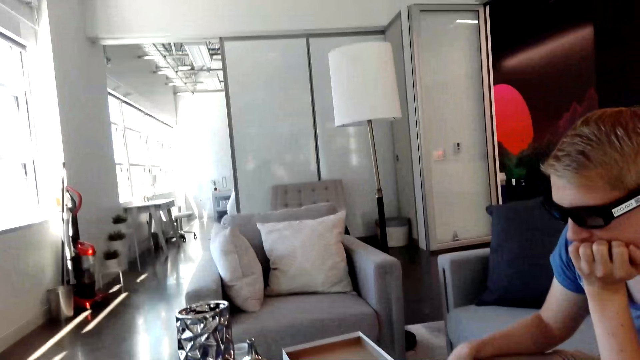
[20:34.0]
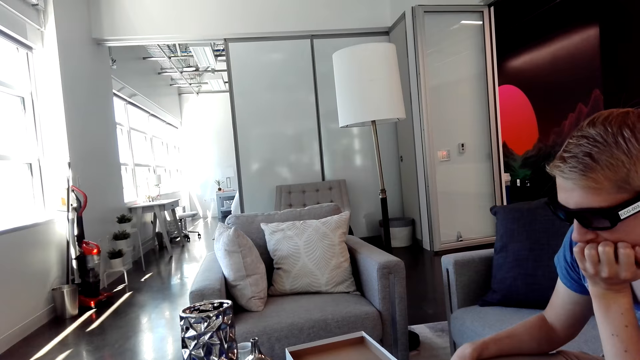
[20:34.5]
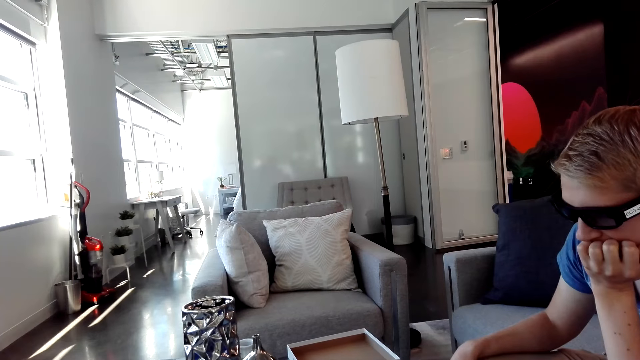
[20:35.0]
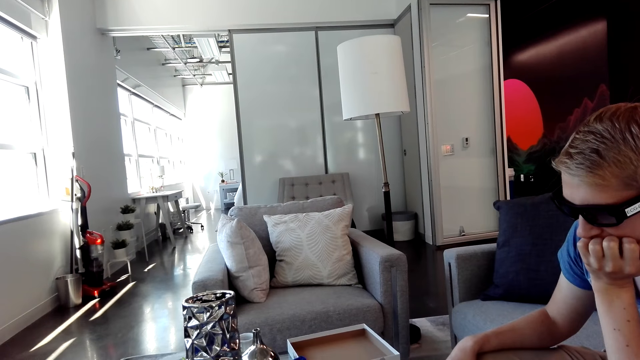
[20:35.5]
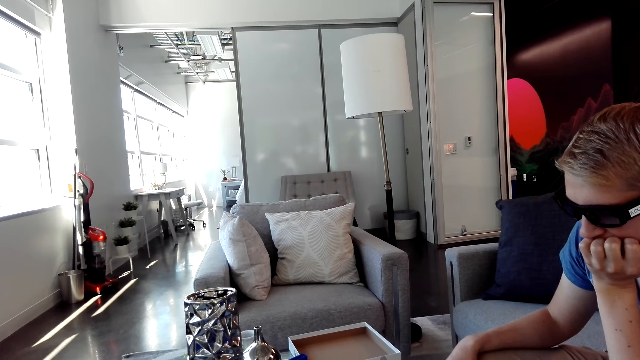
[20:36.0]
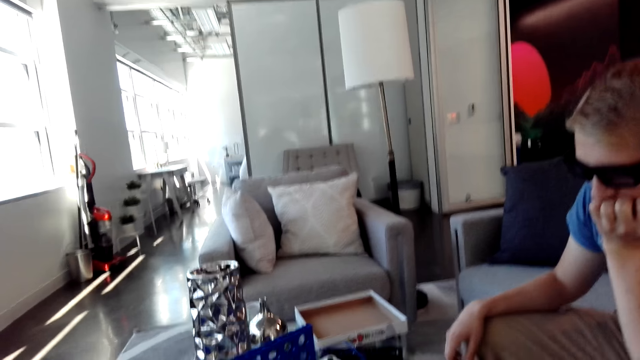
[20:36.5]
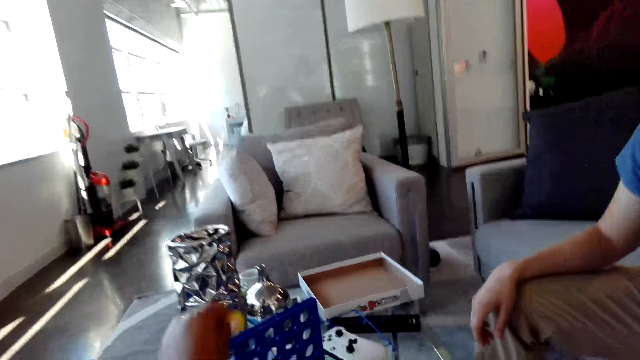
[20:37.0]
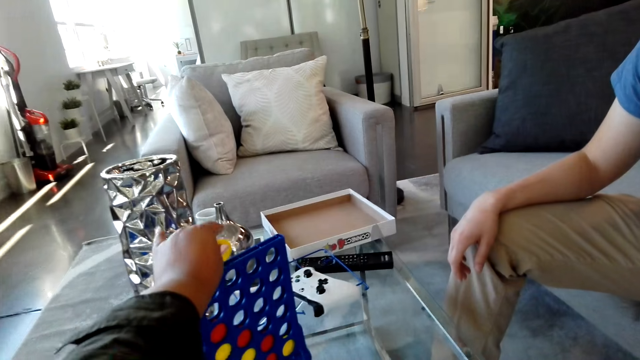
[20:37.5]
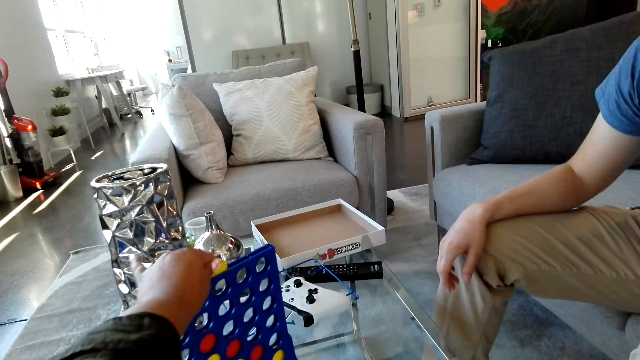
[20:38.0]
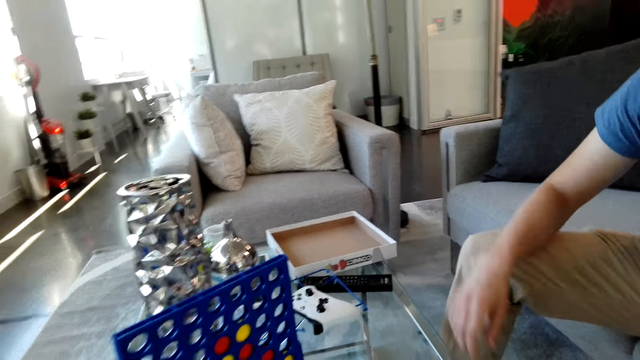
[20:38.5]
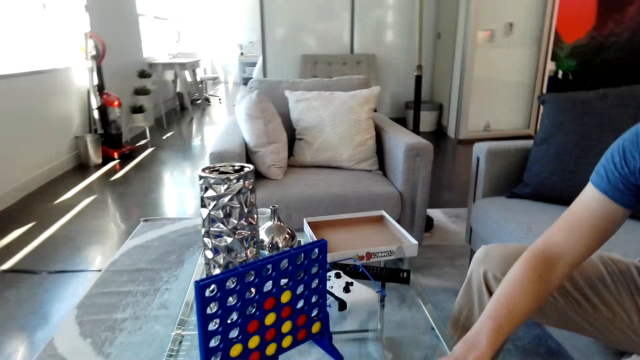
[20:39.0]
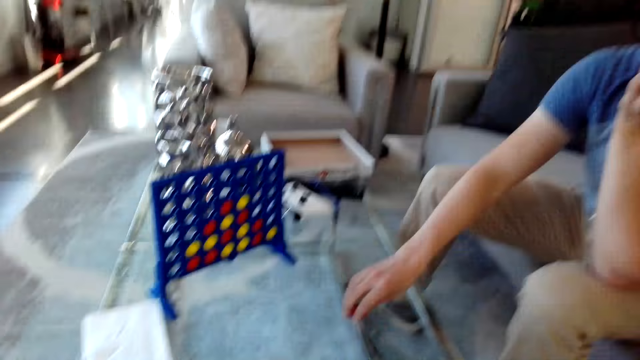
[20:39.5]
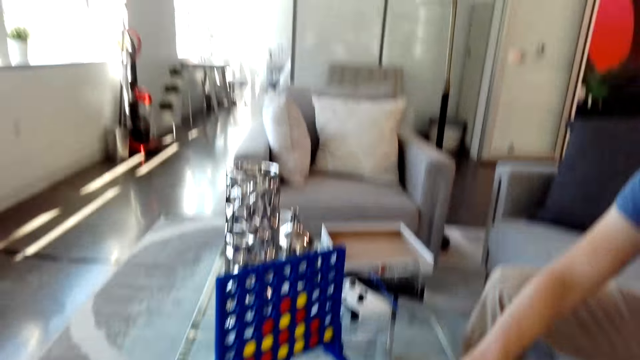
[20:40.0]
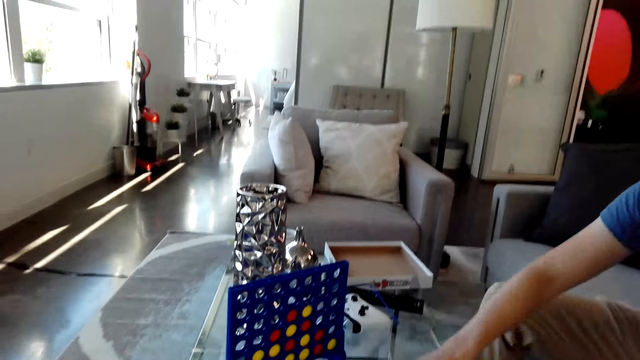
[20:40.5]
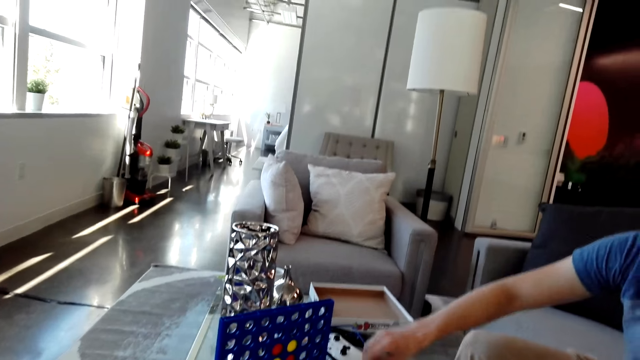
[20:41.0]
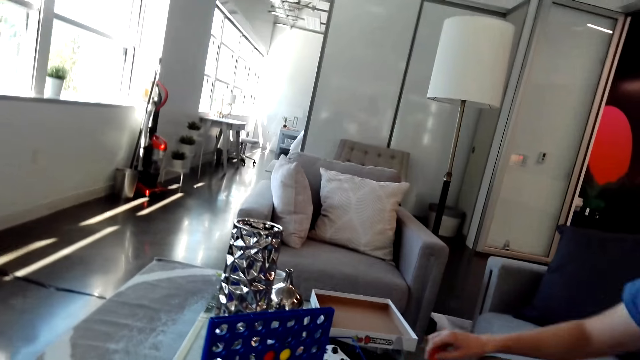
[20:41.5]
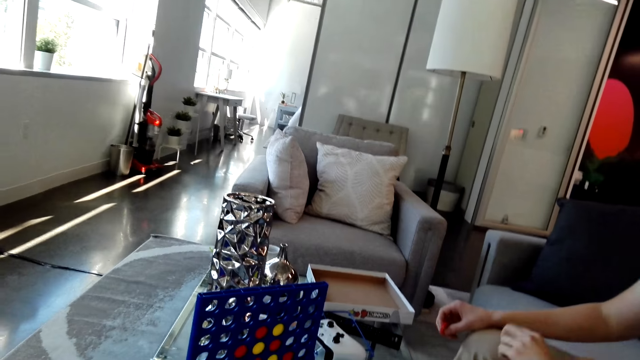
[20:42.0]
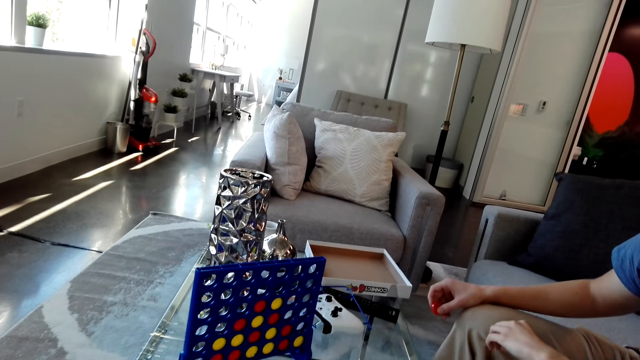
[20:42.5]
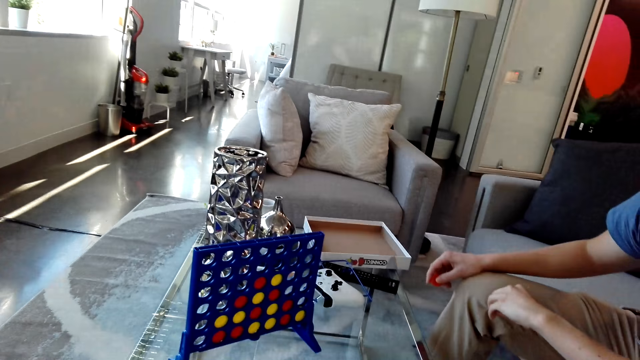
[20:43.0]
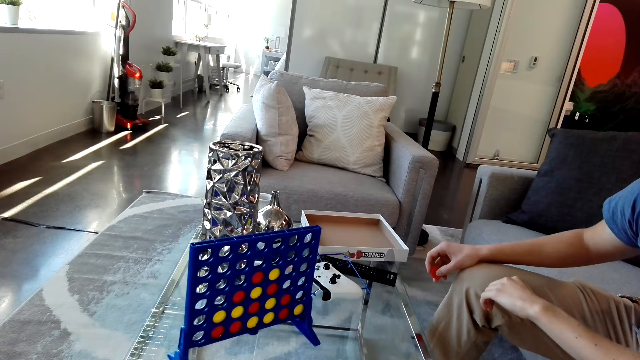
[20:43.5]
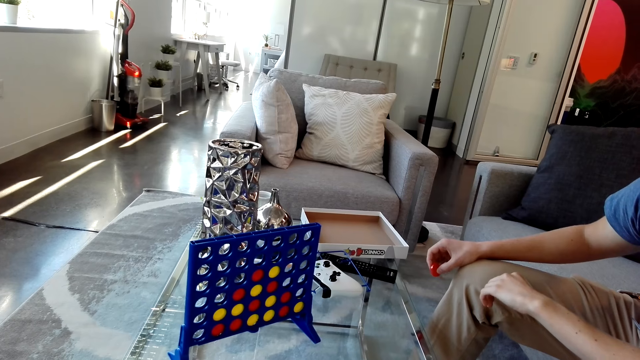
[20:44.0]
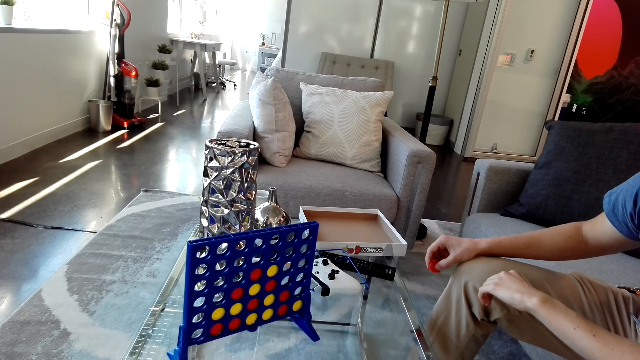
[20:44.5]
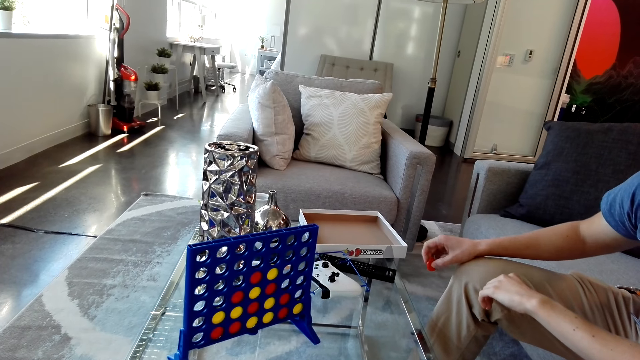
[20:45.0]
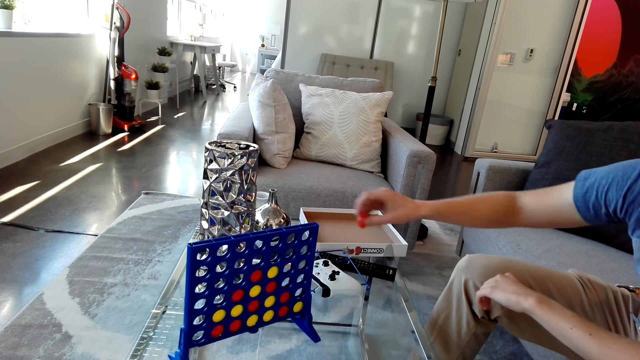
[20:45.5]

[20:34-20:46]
The camera wearer drops a yellow disc in the grid. A man picks a red disc from the table. The man places his right hand on the lap. The camera wearer looks at the grid on a table.

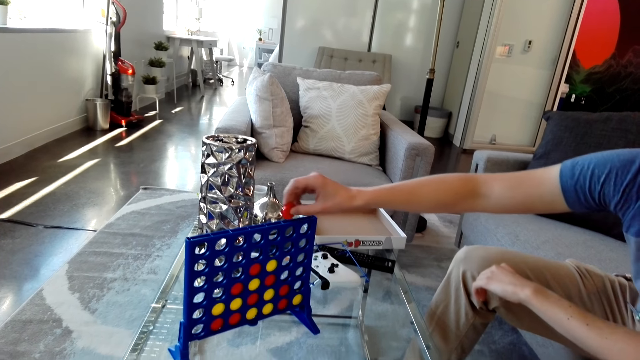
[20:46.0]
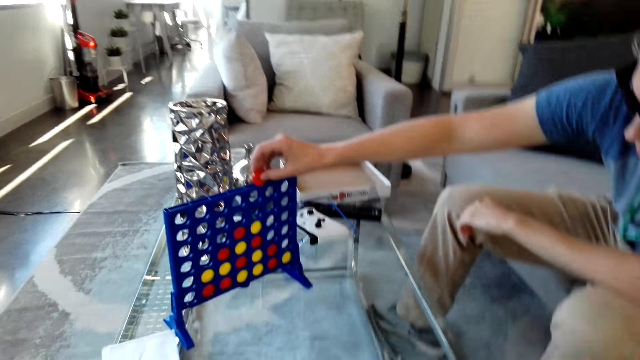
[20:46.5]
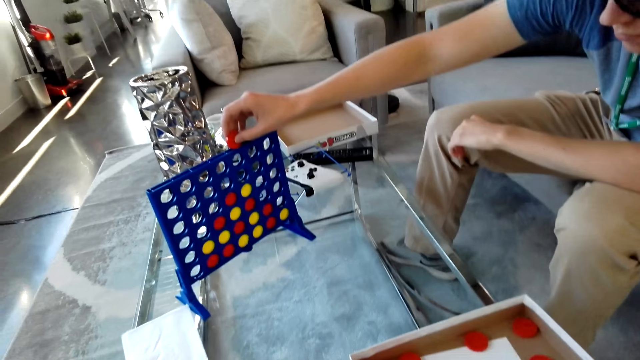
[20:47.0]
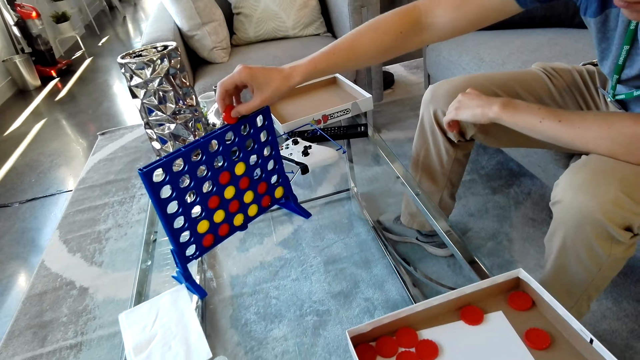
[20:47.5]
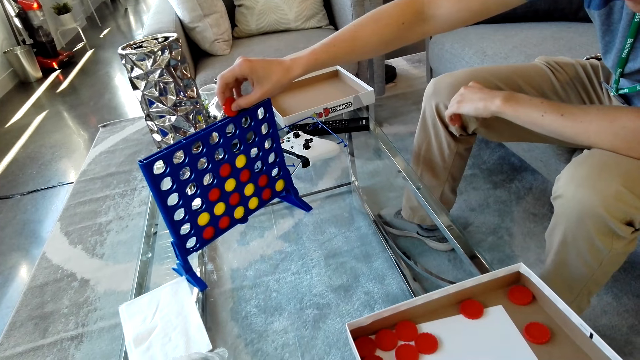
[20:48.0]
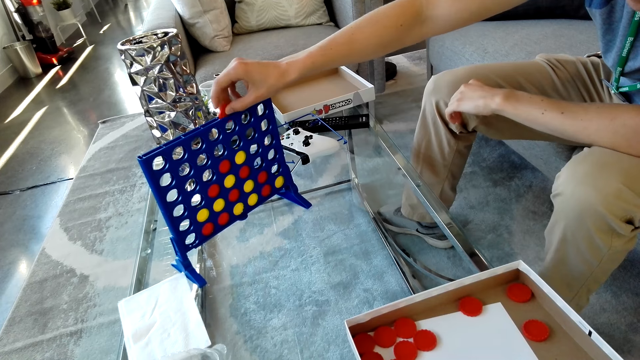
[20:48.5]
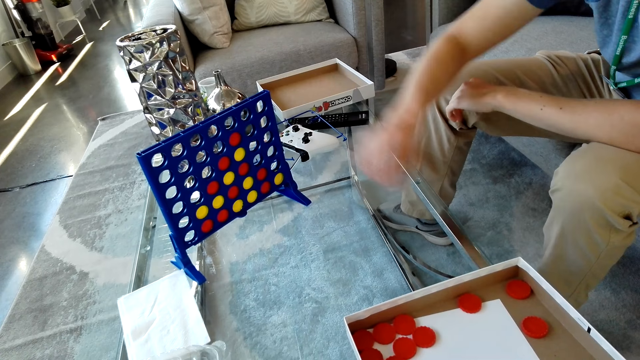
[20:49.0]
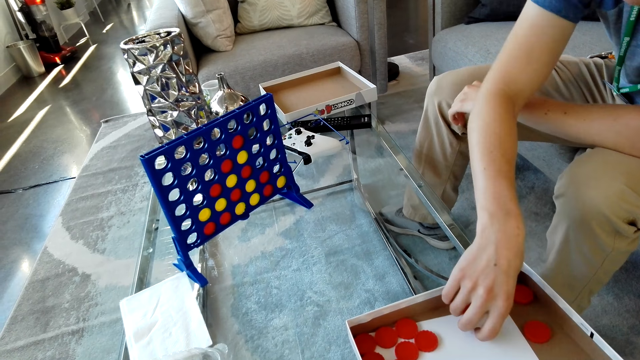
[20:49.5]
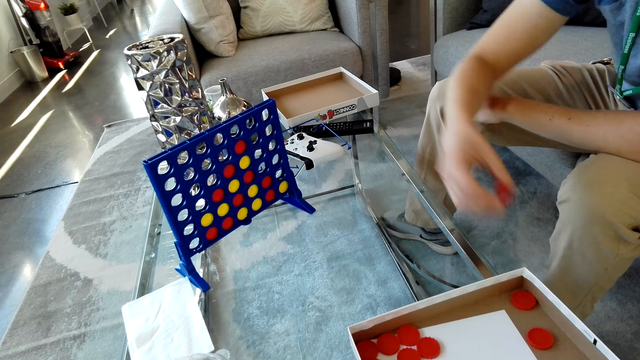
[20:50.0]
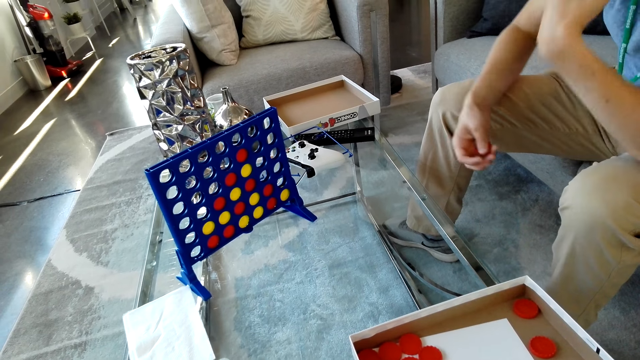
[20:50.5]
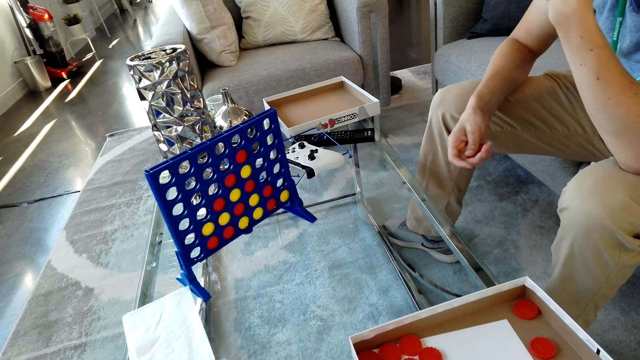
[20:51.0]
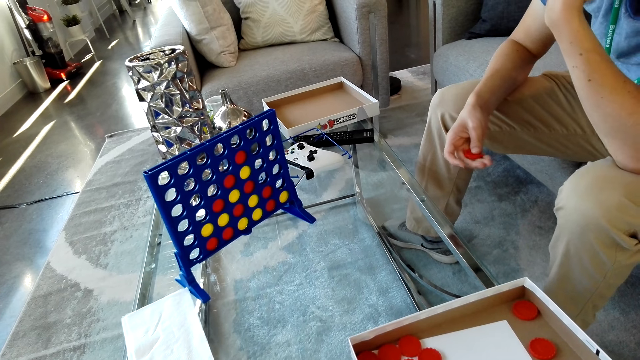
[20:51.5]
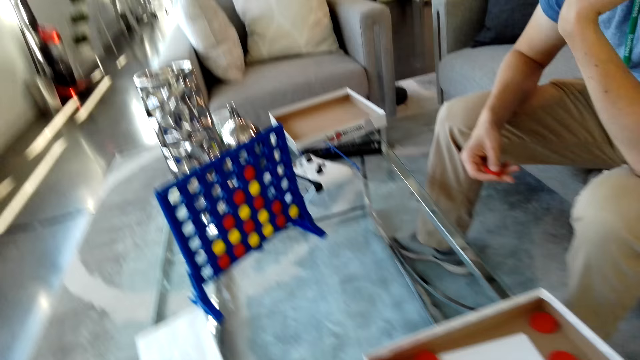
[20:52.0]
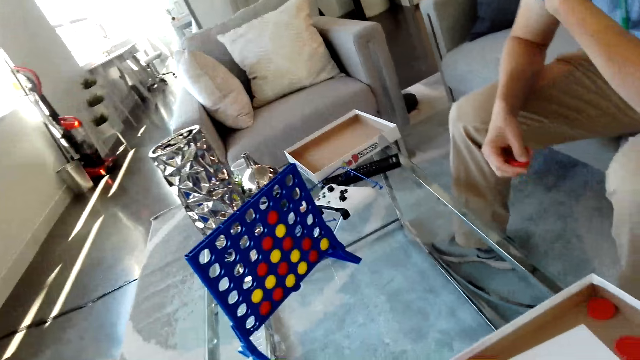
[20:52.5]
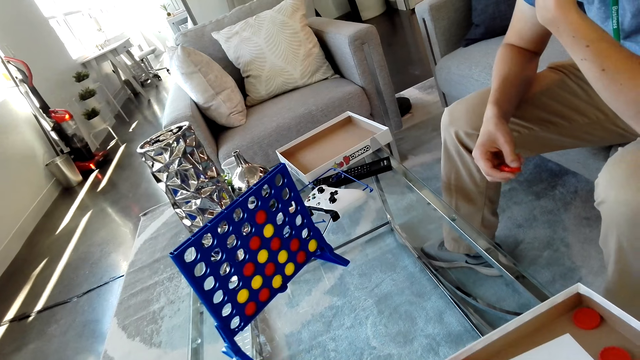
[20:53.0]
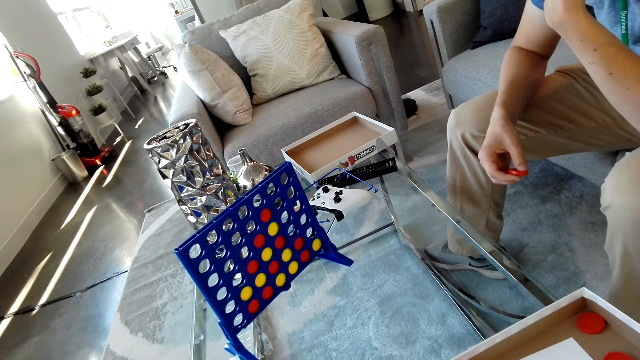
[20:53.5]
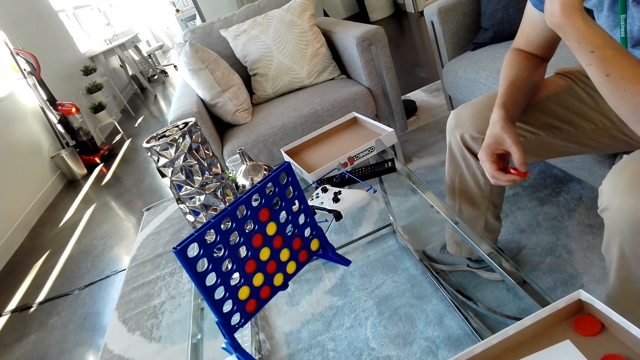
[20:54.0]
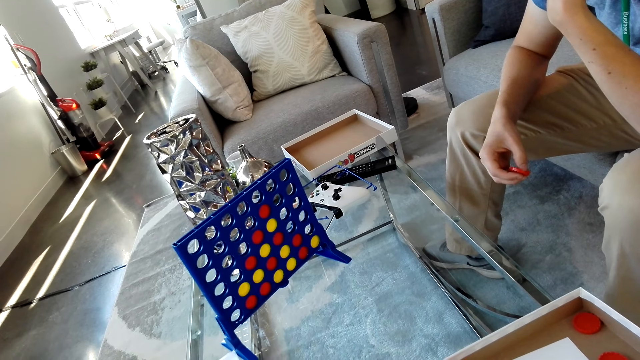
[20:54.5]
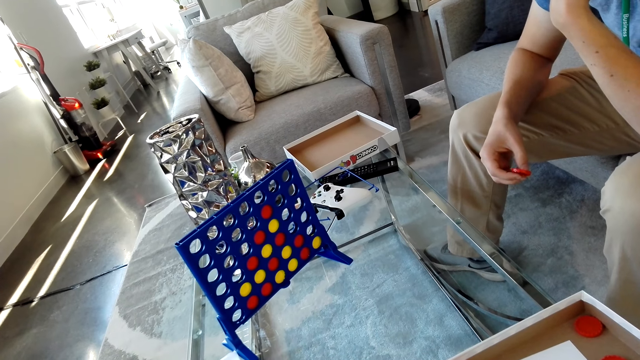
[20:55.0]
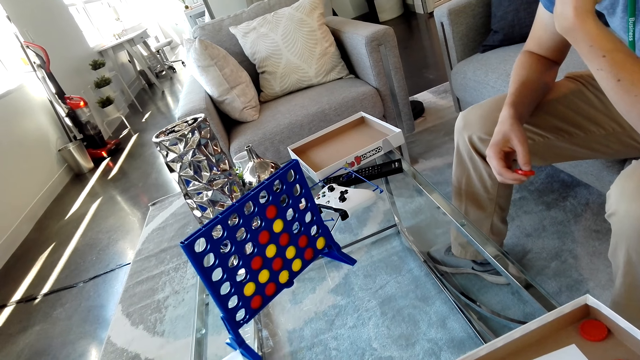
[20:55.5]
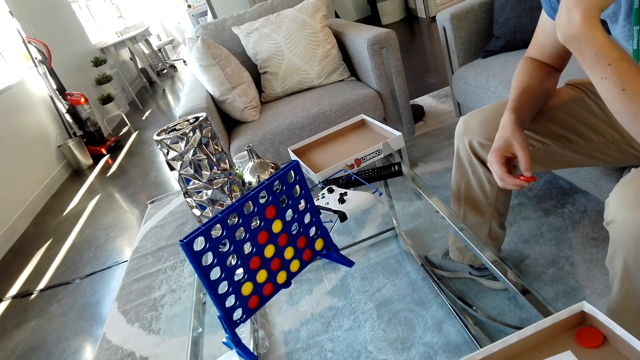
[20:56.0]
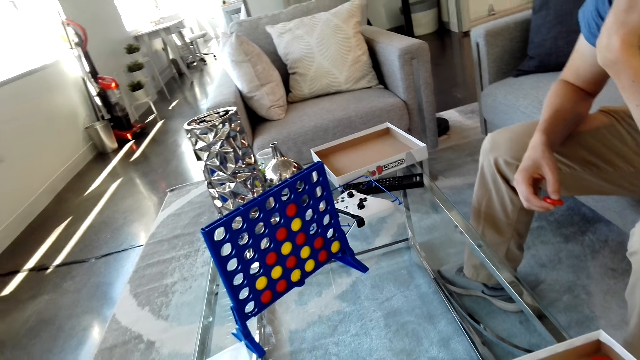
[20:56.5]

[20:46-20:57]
A man drops the red disc in a grid. The man picks a red disc from the box. The camera wearer looks at the grid on a table.
